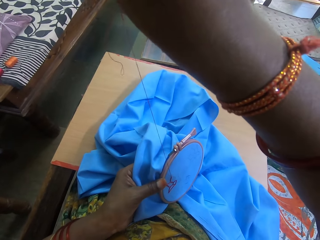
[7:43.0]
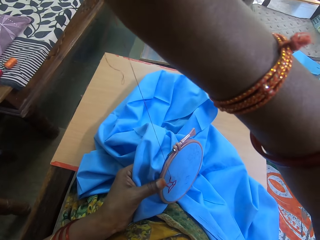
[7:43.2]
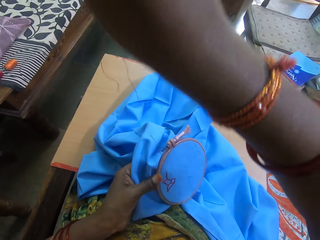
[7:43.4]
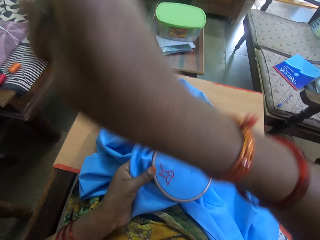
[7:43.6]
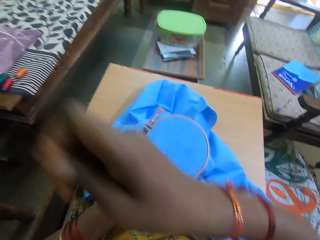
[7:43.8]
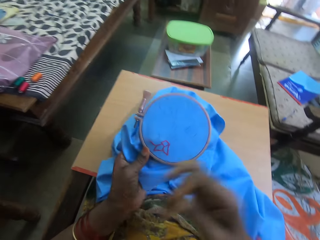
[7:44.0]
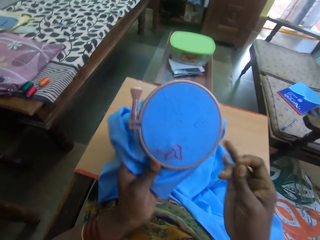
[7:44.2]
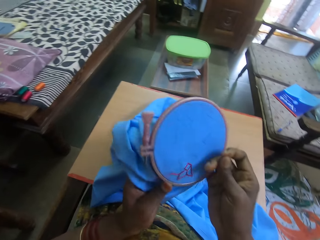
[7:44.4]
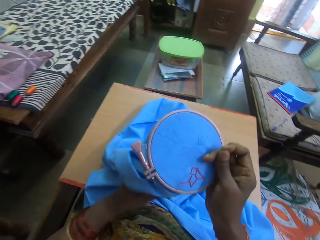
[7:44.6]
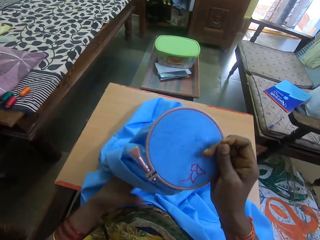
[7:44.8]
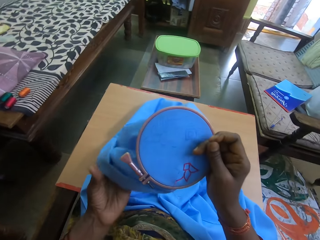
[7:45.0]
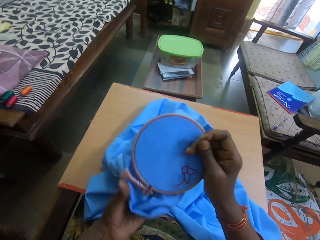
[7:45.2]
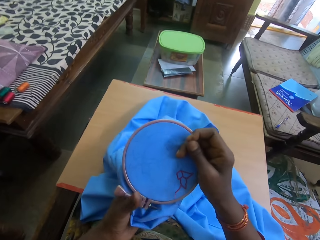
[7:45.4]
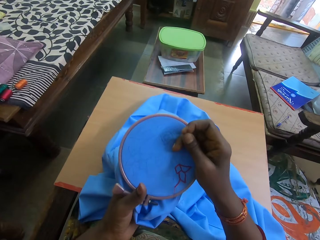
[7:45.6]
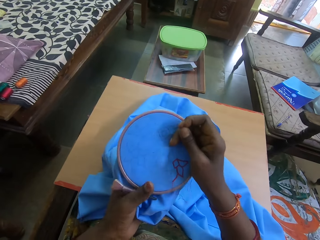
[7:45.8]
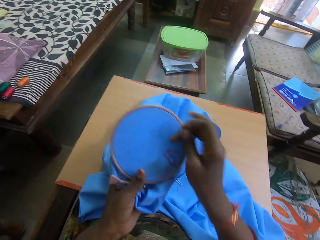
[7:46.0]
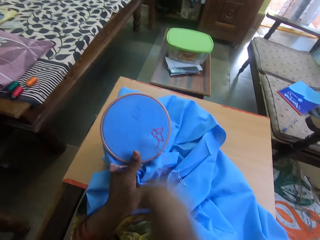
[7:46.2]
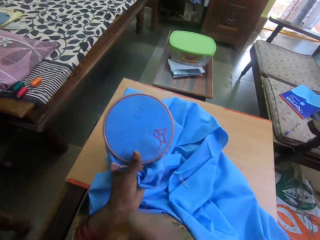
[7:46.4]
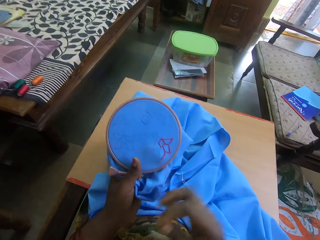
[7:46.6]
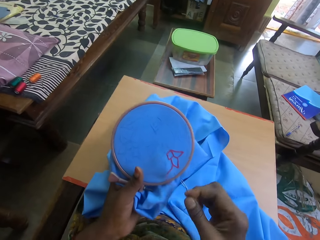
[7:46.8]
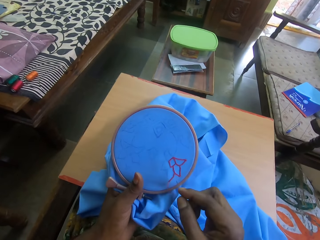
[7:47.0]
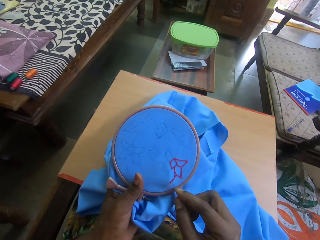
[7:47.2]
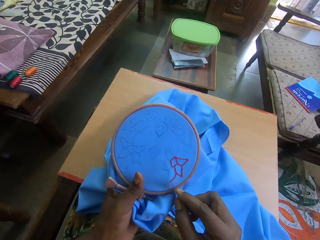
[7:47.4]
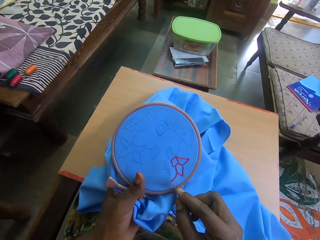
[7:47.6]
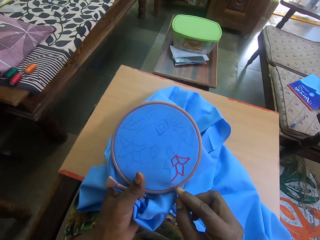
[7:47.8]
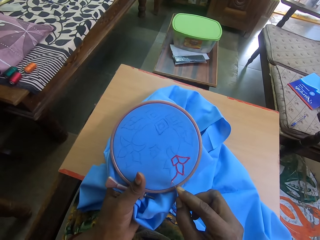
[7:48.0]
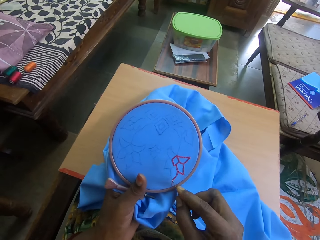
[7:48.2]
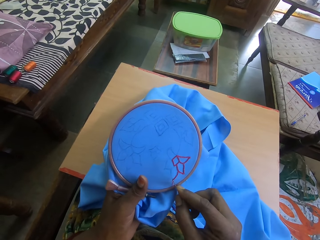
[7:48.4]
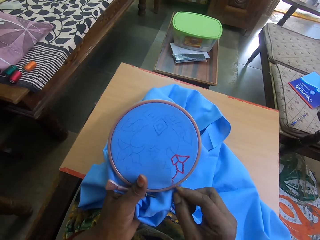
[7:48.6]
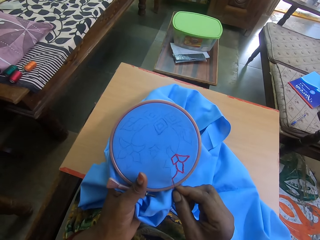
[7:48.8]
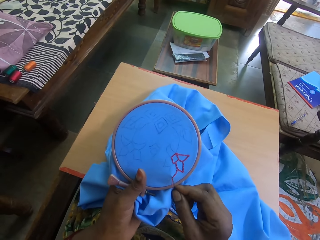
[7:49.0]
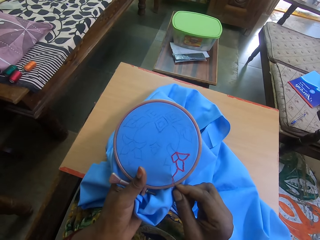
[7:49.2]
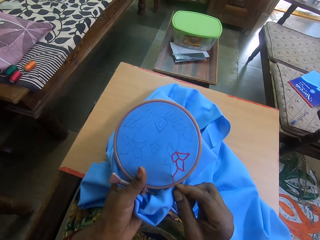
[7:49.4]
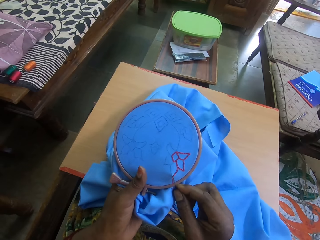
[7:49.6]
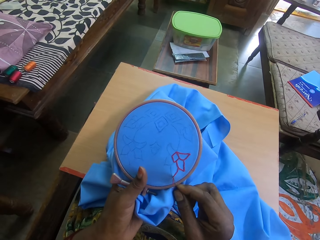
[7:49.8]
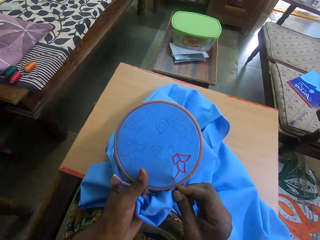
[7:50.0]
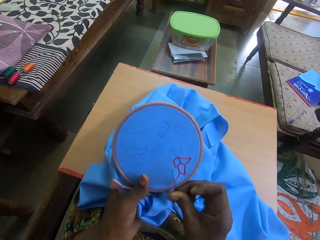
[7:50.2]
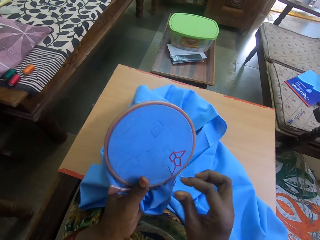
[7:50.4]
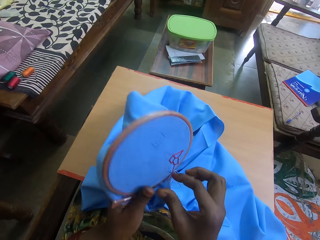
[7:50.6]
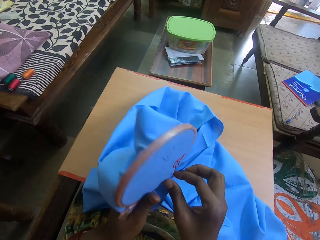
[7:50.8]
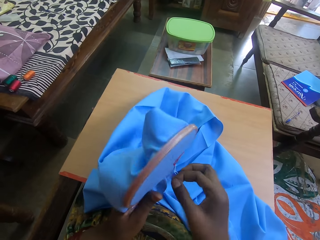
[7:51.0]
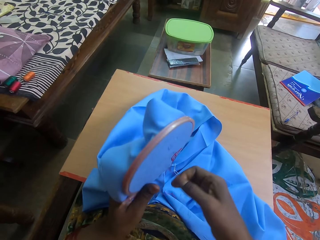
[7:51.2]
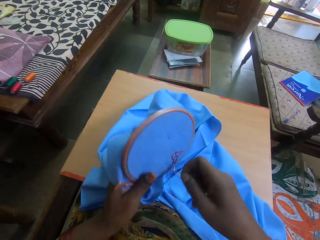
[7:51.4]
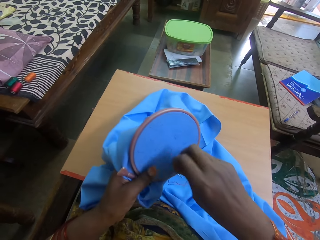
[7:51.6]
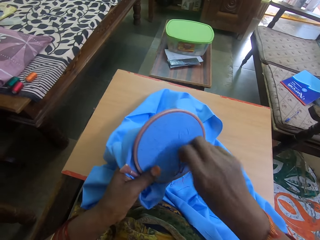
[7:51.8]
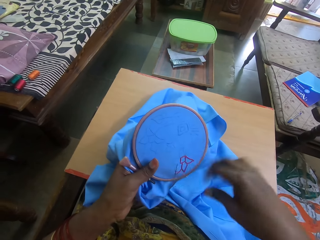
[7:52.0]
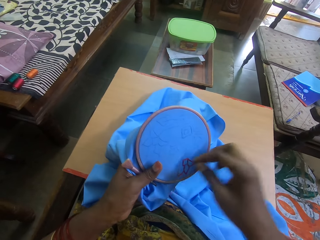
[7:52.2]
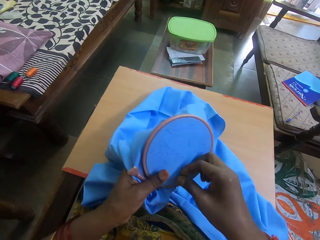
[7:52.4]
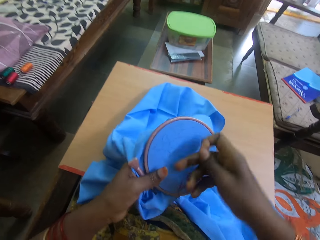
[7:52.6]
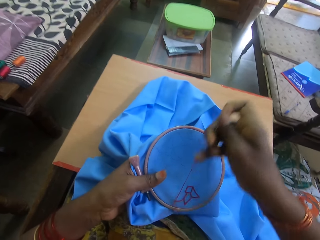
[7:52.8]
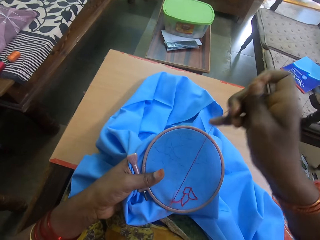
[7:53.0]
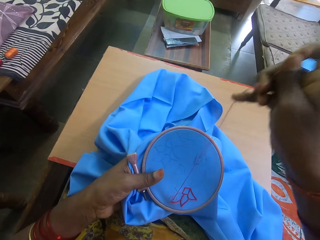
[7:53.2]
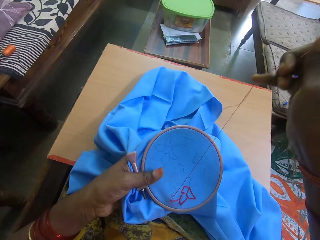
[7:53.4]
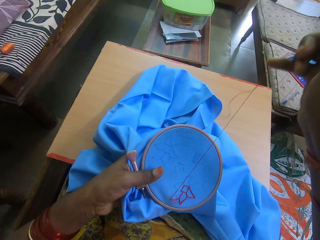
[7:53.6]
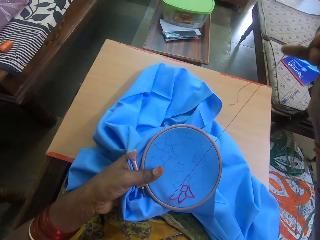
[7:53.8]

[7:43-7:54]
The camera wearer turns the embroidery ring. They adjust the fabric material. They sew the thread into the fabric with the needle.

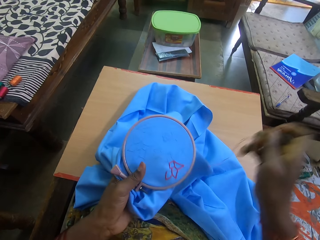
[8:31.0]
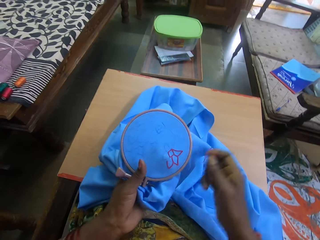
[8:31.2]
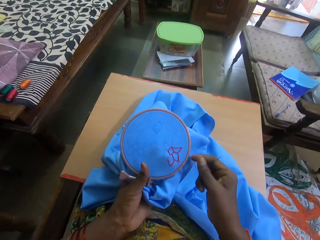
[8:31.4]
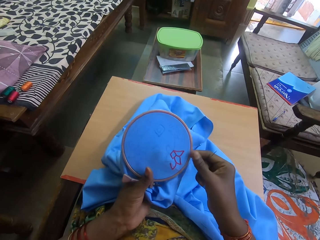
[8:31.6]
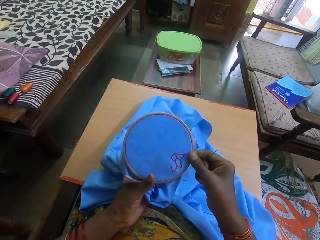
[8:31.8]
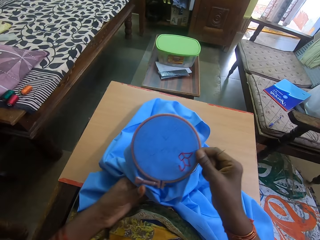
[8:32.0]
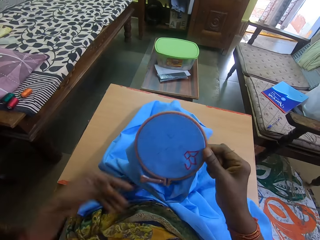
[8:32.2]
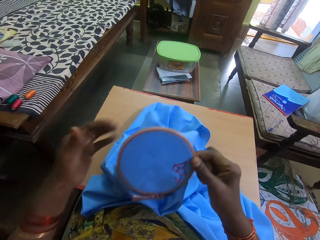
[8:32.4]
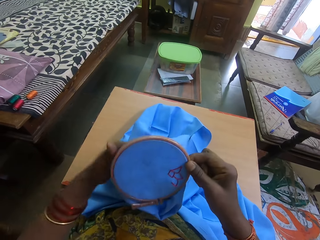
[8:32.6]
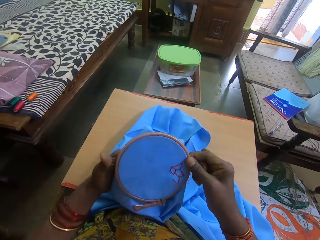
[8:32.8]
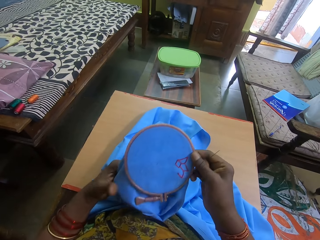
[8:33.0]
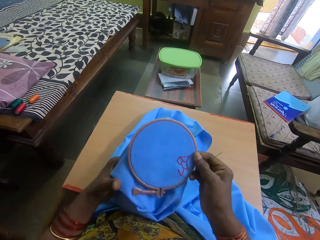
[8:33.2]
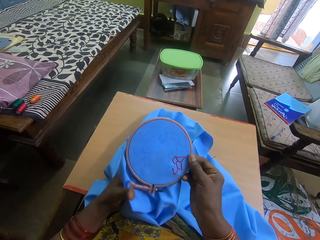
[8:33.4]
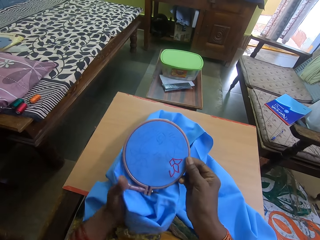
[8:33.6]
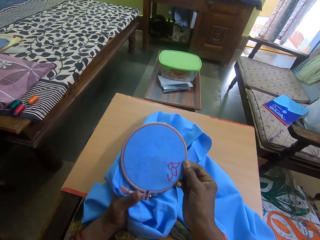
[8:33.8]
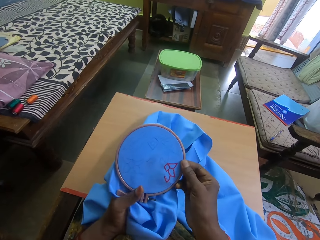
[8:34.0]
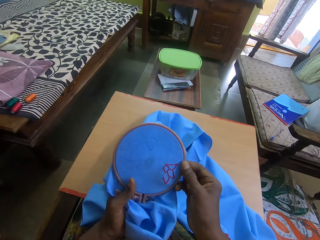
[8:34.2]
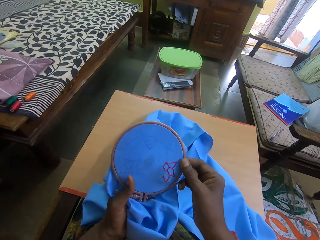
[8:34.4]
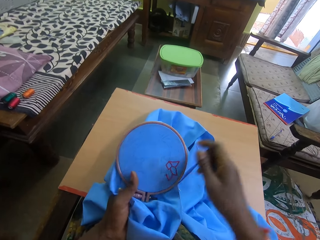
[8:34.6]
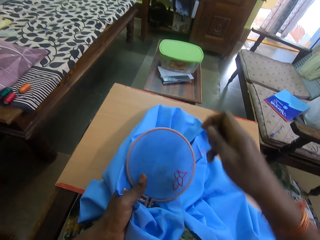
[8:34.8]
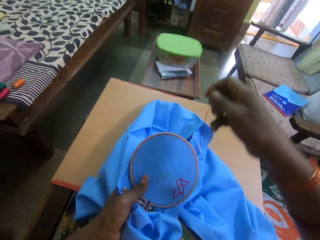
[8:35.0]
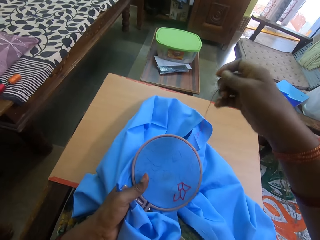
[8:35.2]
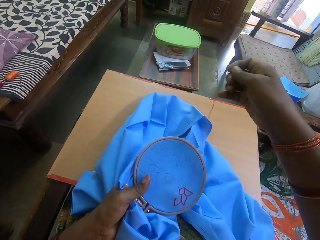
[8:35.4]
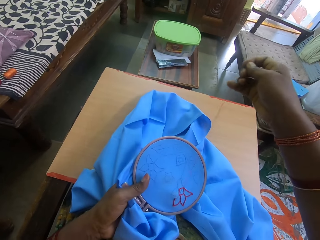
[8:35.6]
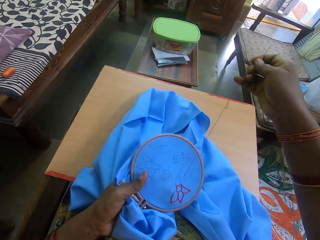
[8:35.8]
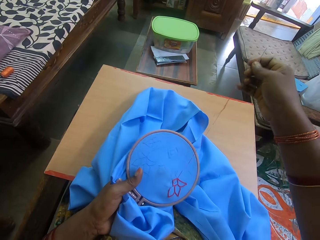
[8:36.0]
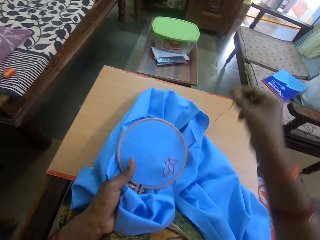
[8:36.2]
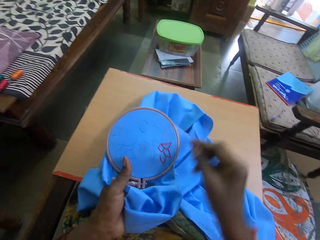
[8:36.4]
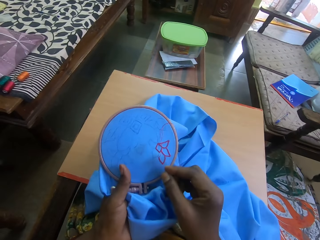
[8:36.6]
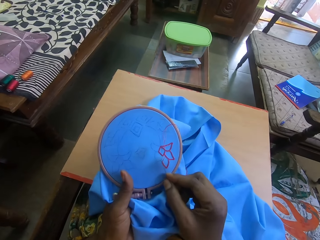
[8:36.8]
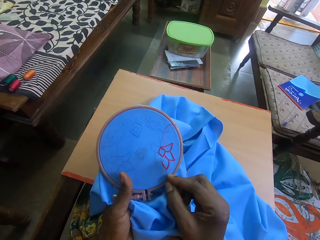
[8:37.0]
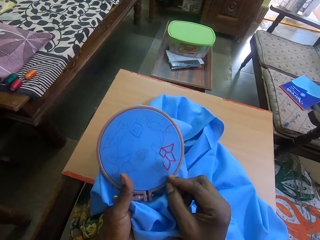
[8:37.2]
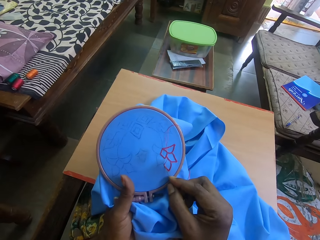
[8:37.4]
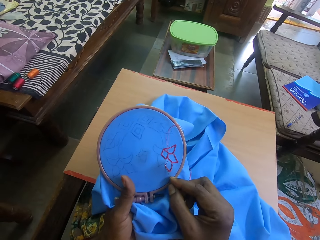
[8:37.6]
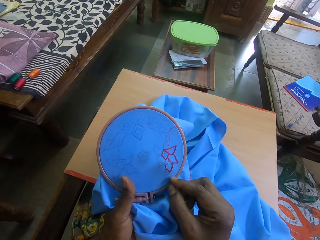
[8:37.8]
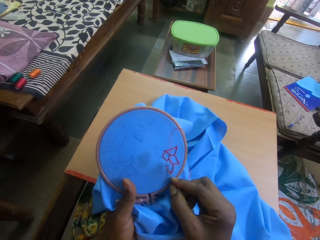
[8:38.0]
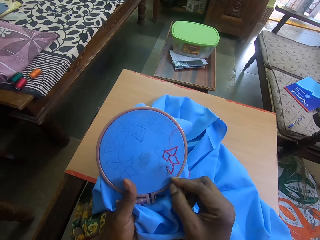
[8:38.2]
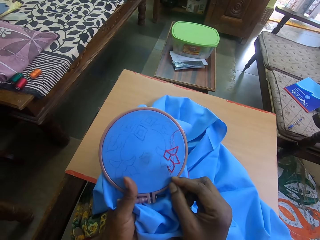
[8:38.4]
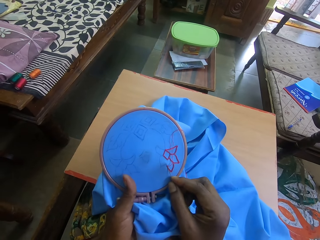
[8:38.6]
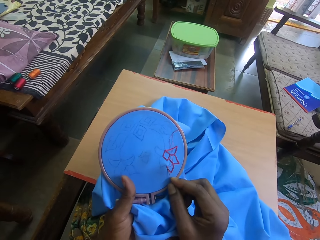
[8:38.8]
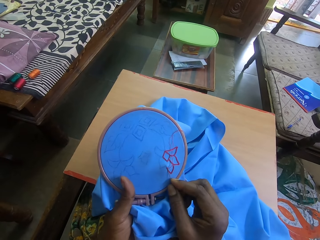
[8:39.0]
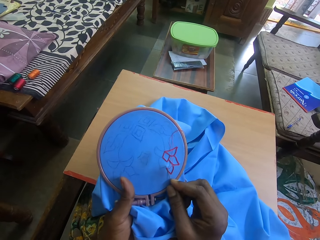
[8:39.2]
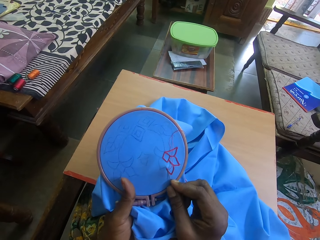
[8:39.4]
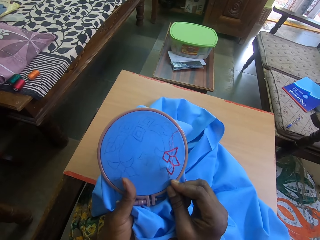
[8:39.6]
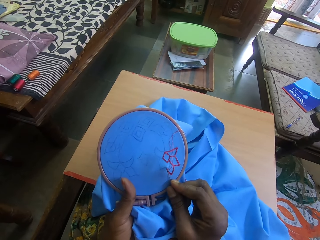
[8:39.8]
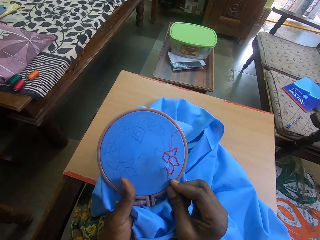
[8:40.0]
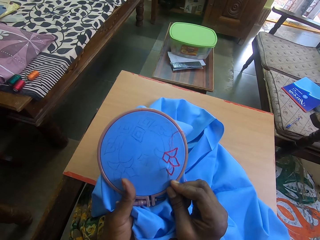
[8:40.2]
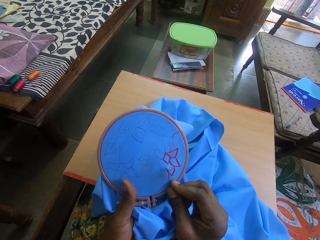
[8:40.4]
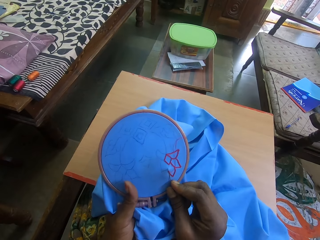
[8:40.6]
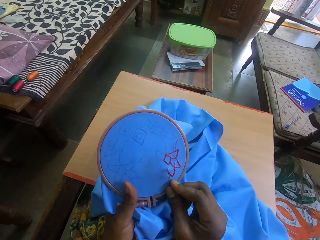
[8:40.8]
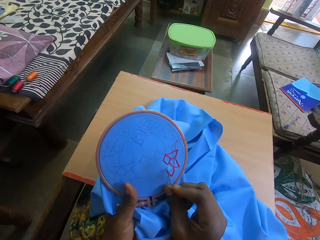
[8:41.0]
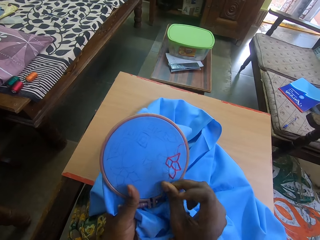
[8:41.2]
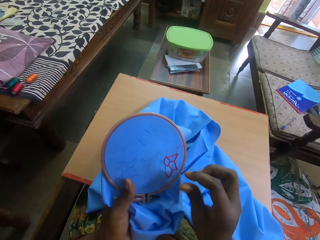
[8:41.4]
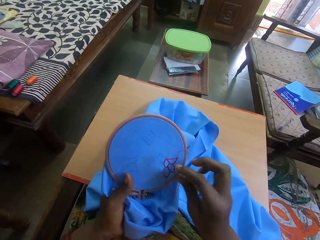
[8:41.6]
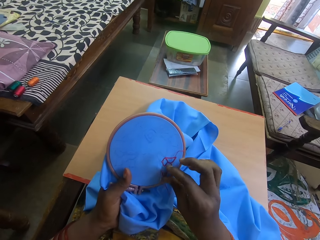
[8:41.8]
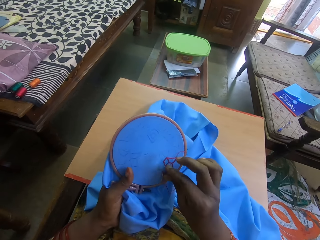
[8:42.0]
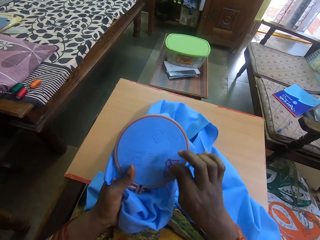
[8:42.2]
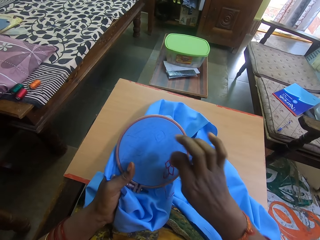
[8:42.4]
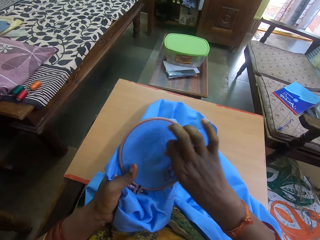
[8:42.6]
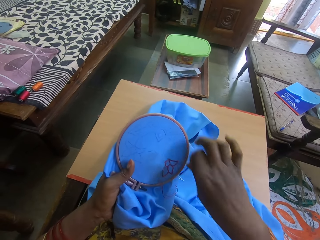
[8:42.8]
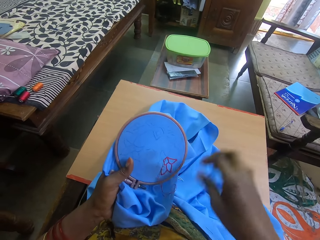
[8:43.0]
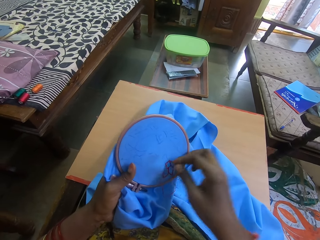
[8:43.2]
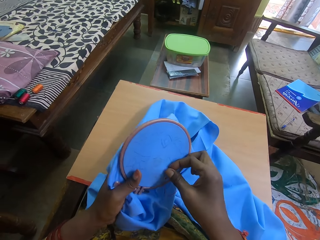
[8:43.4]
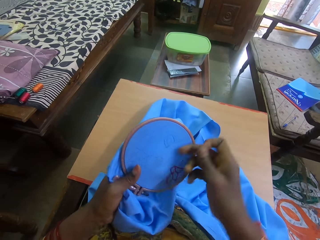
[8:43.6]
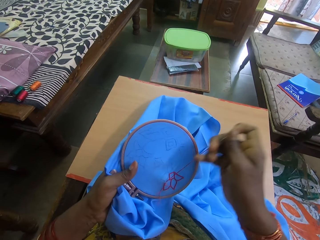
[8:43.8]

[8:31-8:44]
The camera wearer adjusts the fabric material. They adjust the embroidery ring. They sew the thread into the fabric with the needle.
